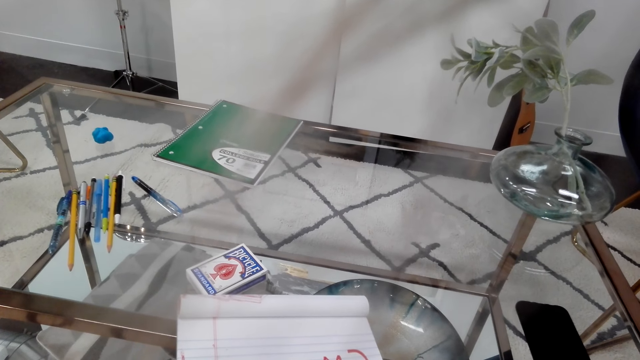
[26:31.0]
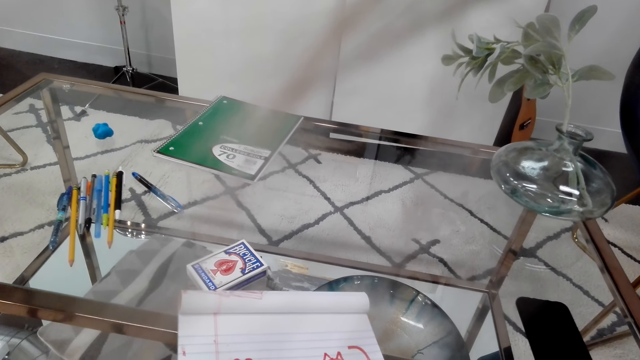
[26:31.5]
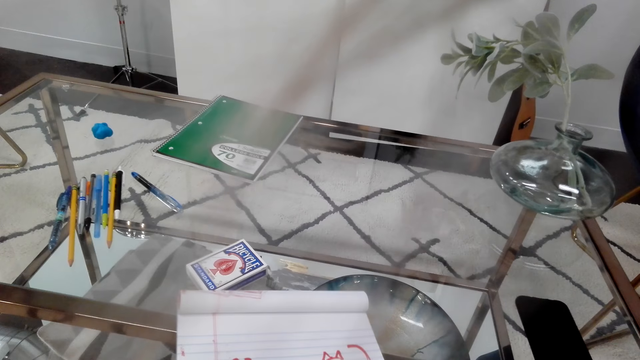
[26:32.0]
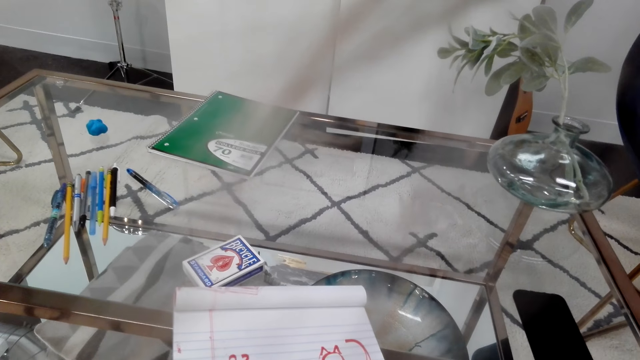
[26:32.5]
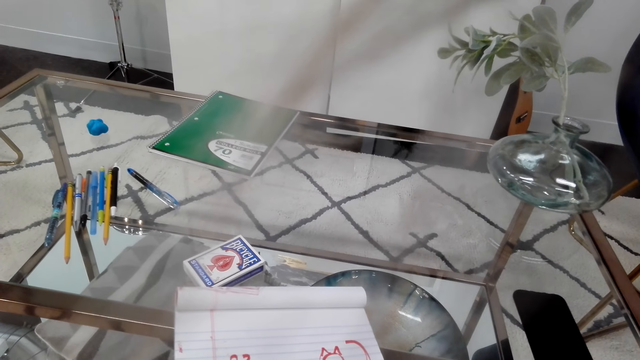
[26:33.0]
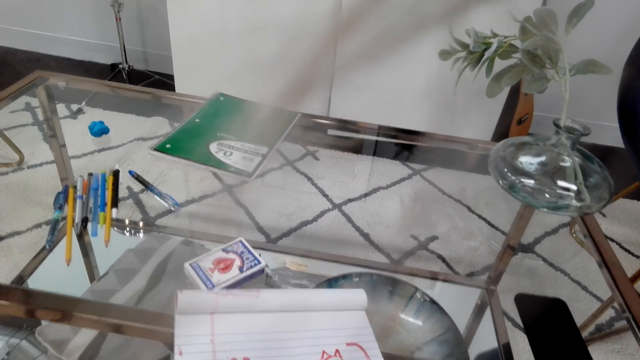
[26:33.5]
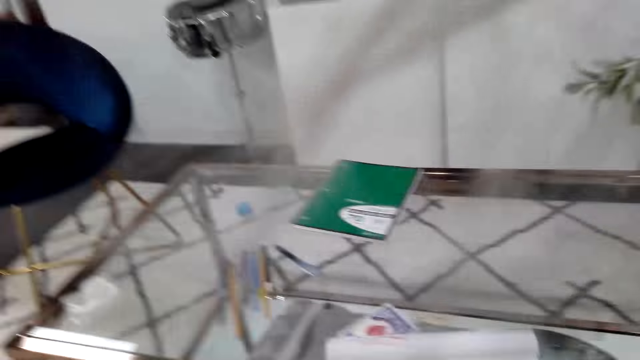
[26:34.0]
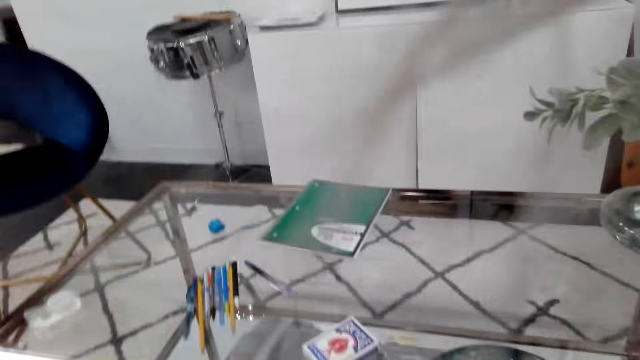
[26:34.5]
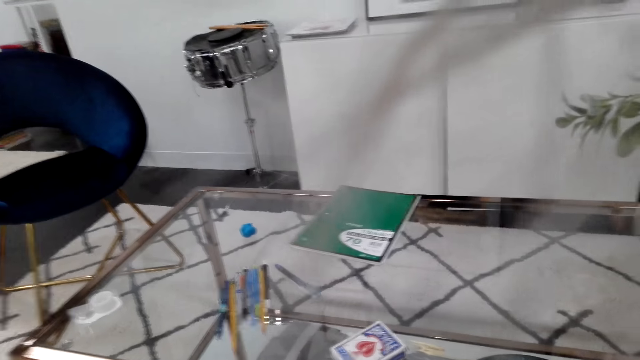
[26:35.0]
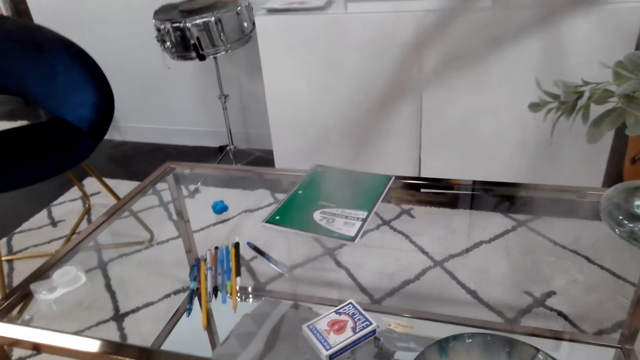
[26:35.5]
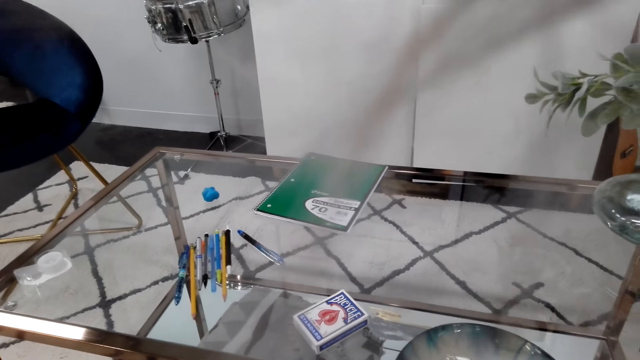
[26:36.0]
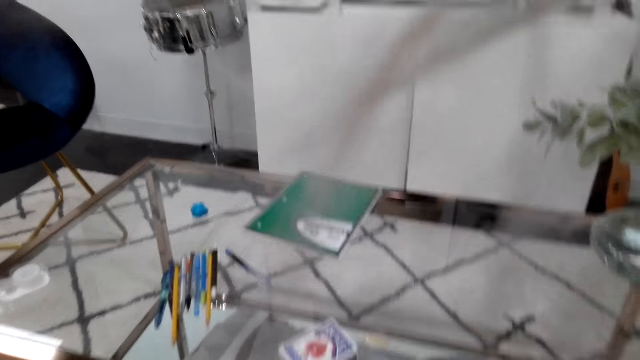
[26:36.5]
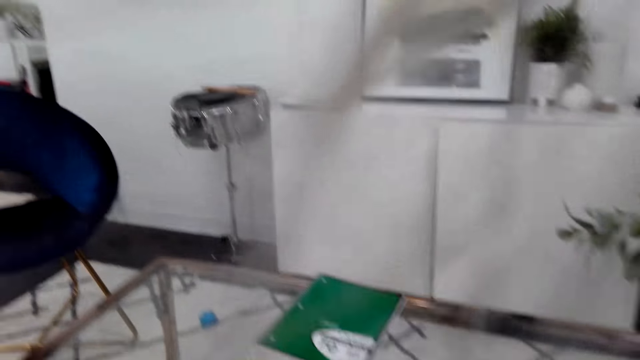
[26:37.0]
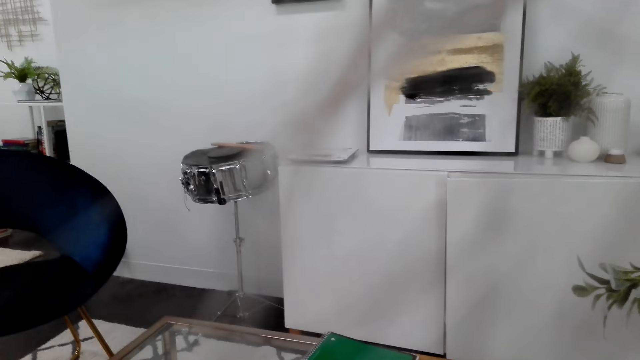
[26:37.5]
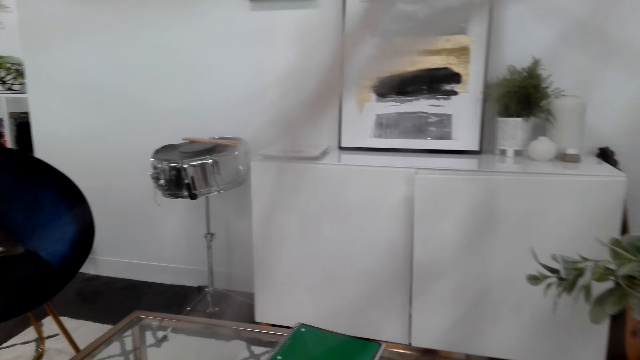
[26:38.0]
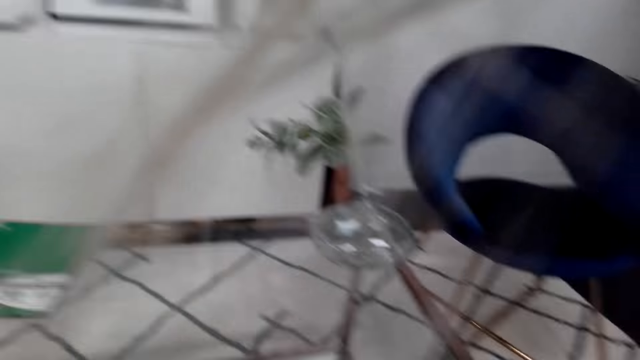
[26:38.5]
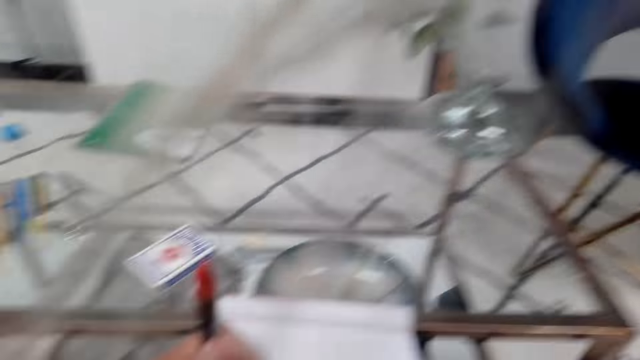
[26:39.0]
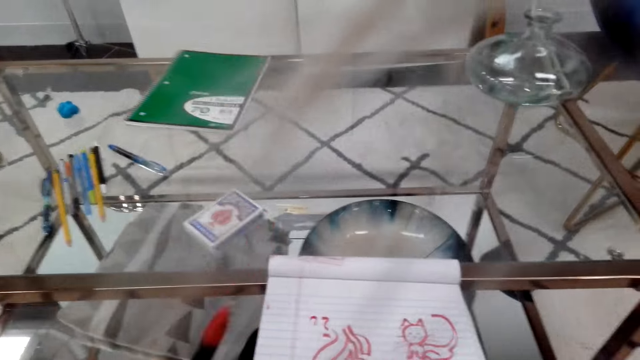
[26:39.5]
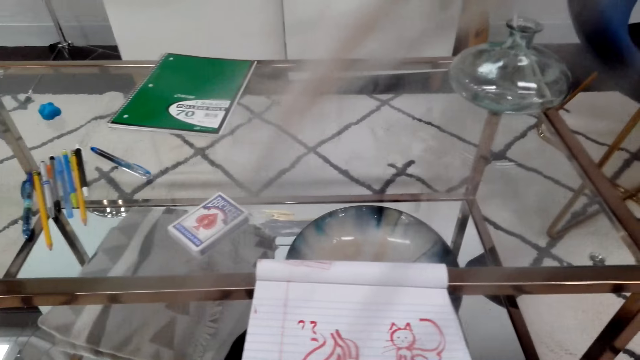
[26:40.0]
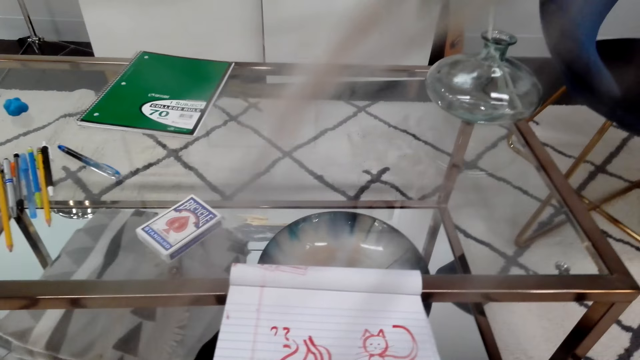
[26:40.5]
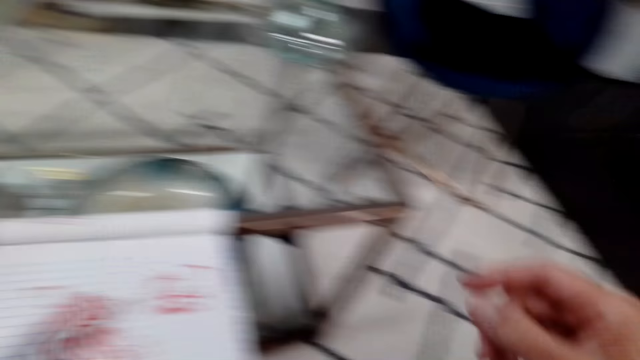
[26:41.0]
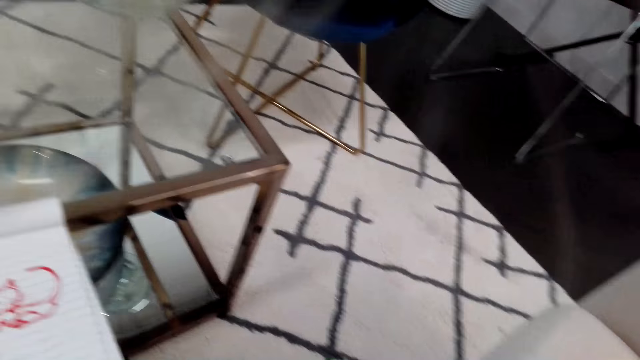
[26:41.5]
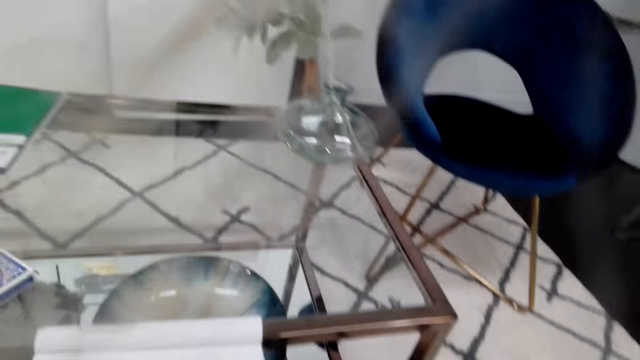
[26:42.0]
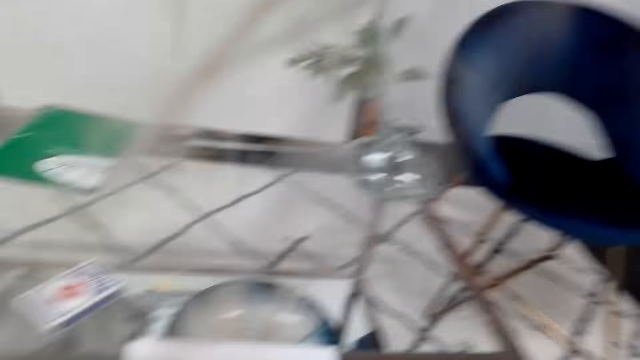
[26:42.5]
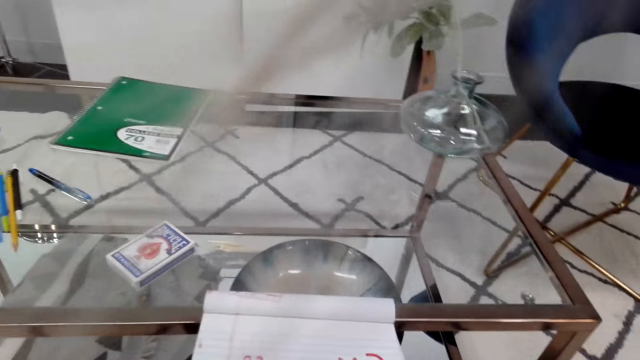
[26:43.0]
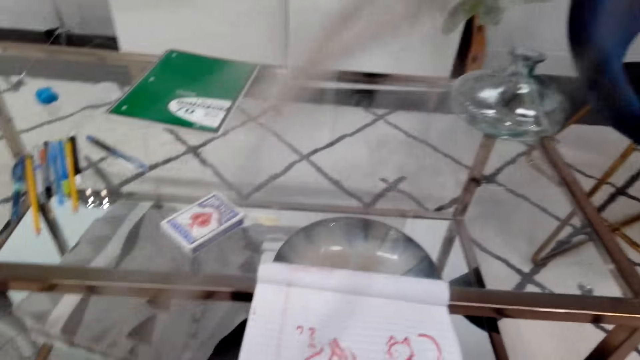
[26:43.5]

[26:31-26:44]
The camera wearer converses with a person. She looks around. She moves the pen with her left hand. She holds the marker pen. She moves her right hand and makes gestures. She looks around.

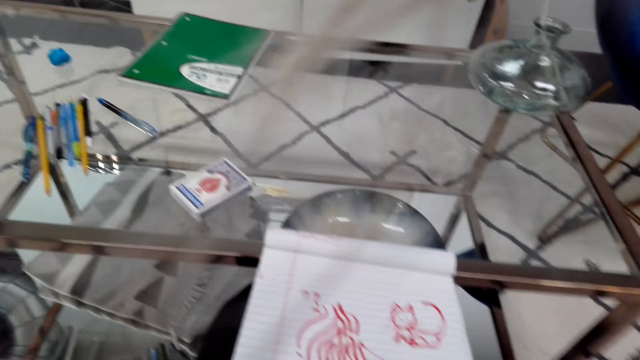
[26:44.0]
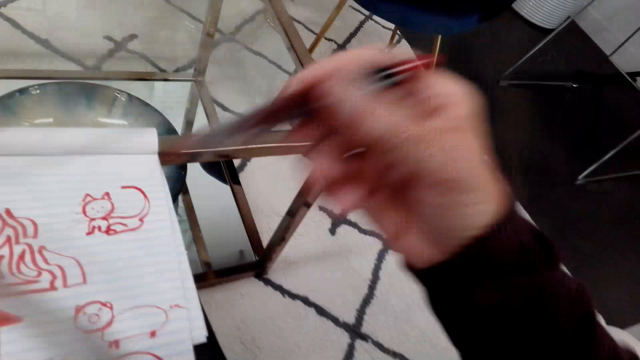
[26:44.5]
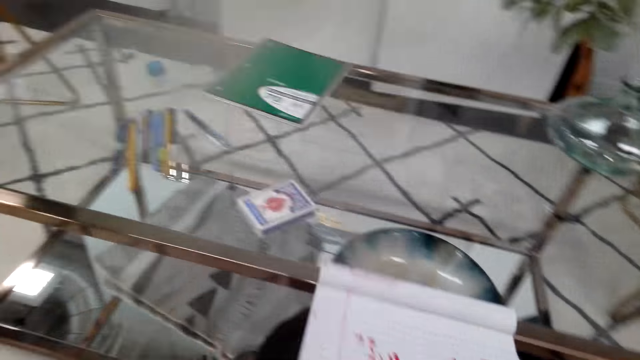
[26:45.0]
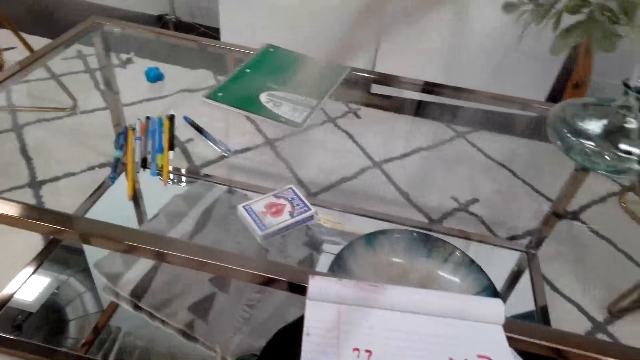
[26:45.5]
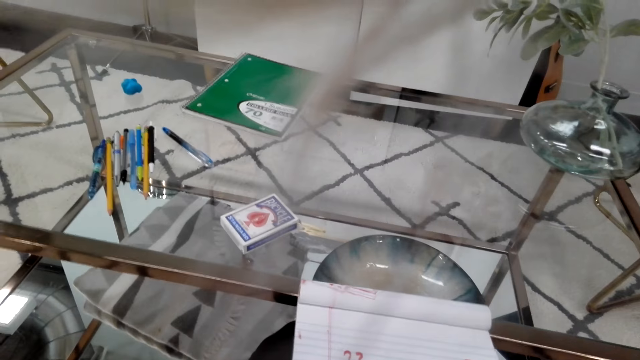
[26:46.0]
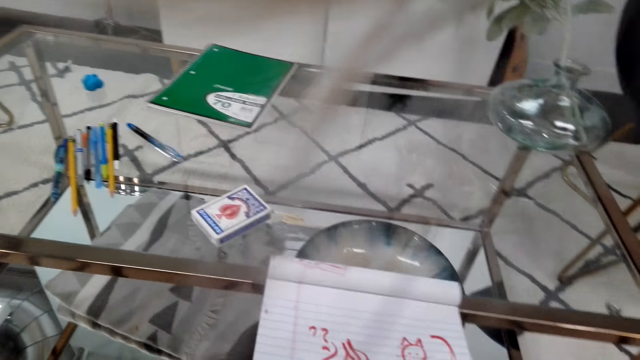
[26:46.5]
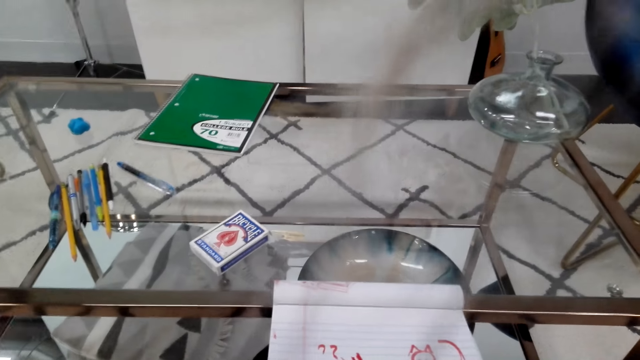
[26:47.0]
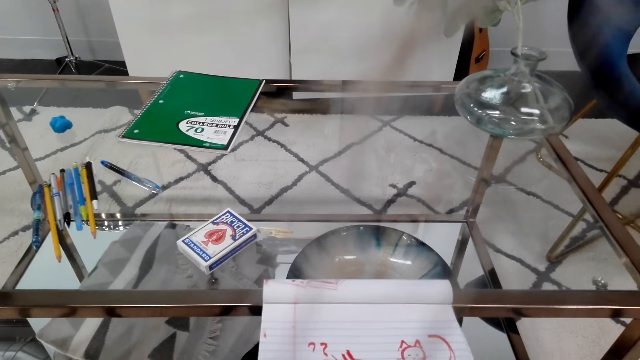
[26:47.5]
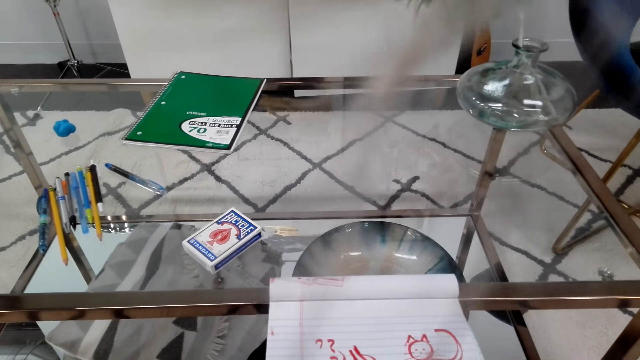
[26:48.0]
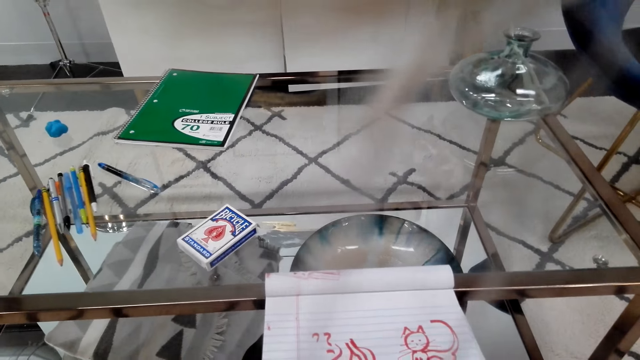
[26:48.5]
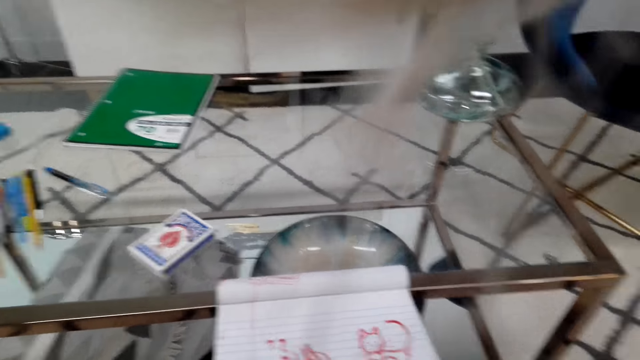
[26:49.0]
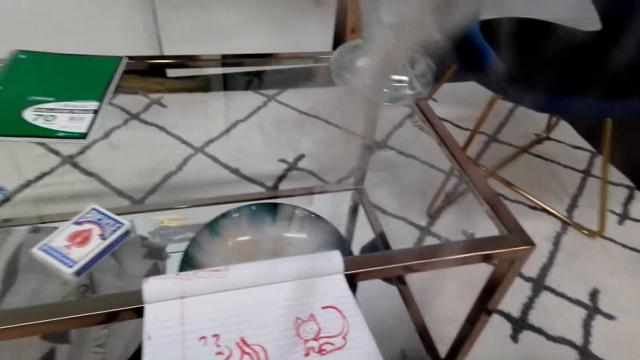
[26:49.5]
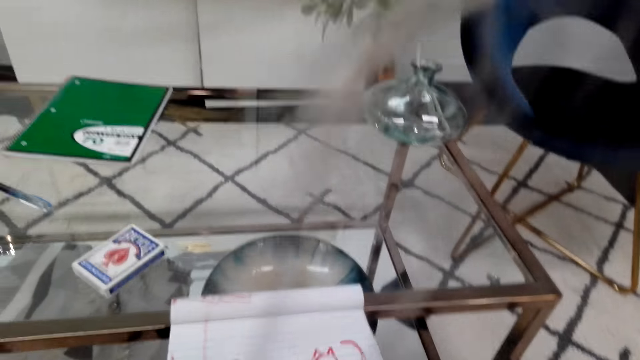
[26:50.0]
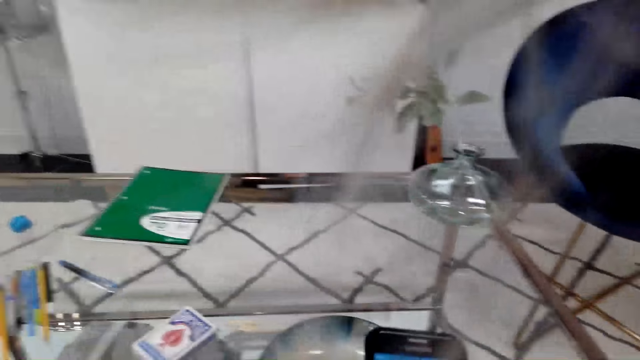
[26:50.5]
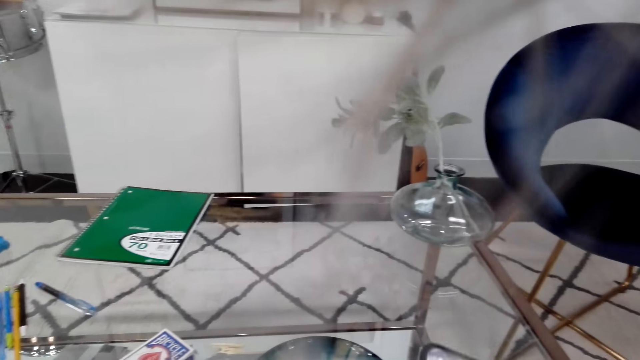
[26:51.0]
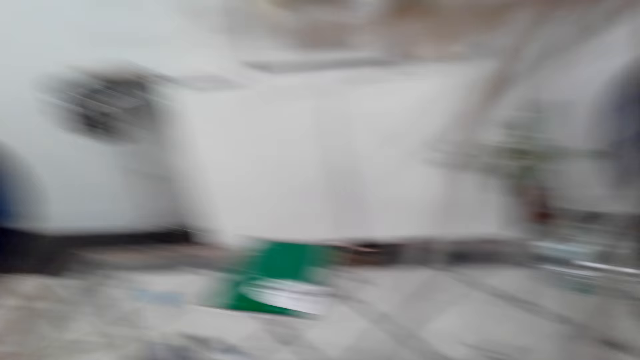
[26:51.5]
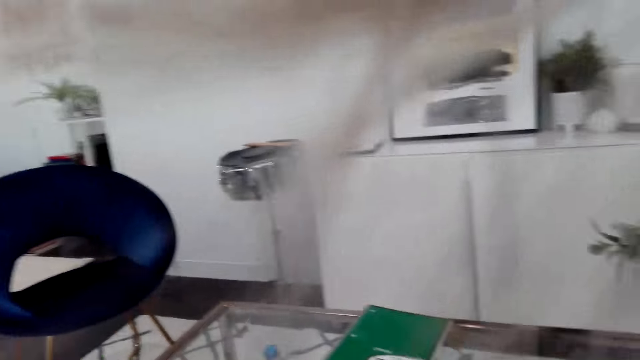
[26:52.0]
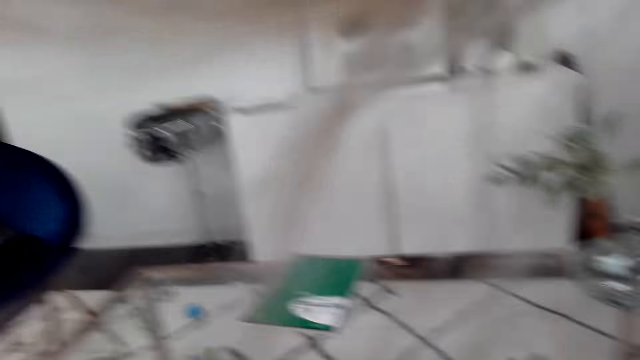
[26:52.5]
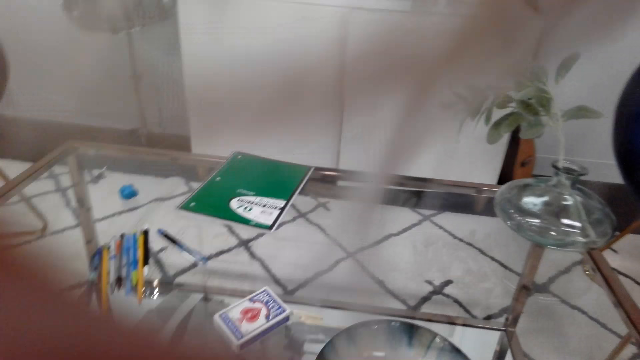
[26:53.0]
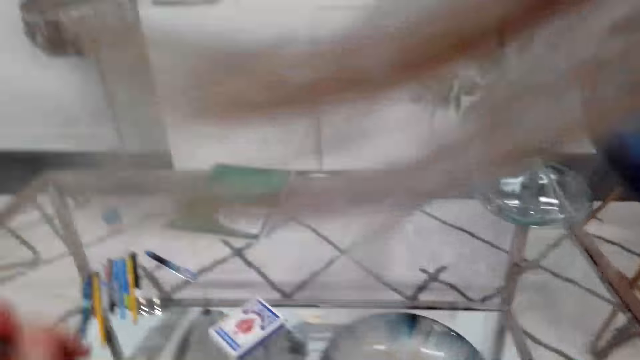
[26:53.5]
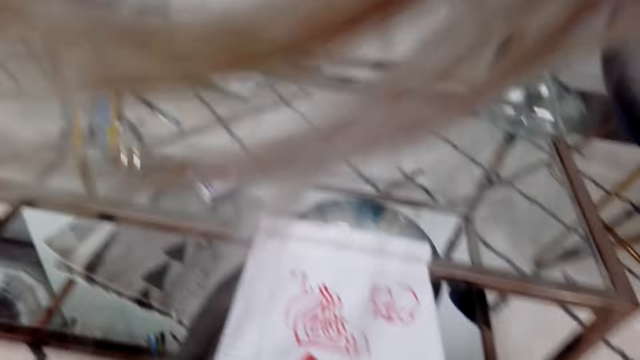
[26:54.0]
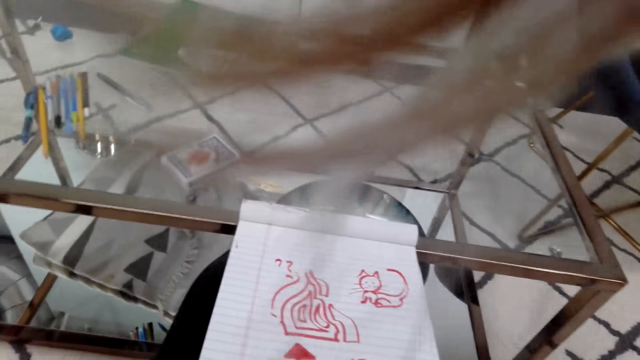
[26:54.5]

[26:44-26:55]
The camera wearer moves the pen with her right hand. She holds the marker pen. She looks around. She holds the book with her hands. She looks around the table. She uses the phone. She converses with a person on the phone. She adjusts the camera.
